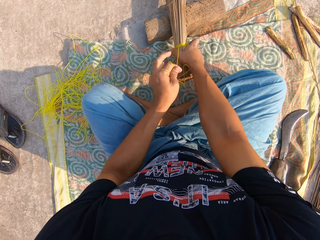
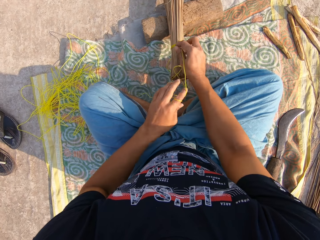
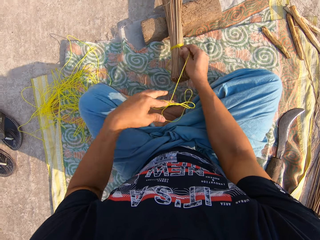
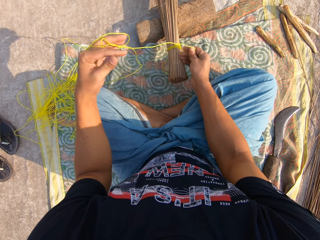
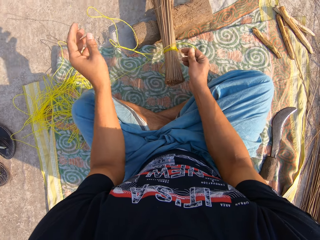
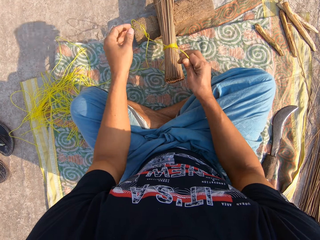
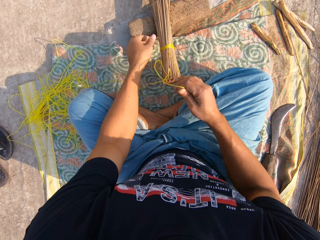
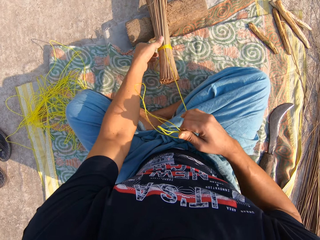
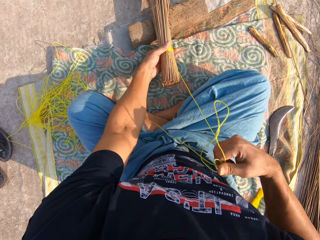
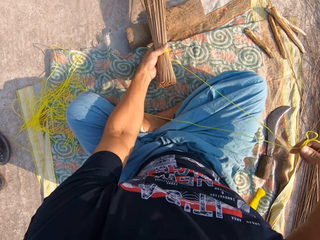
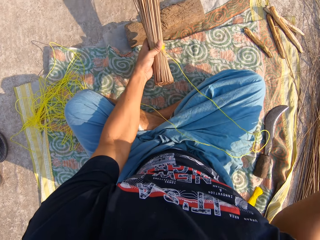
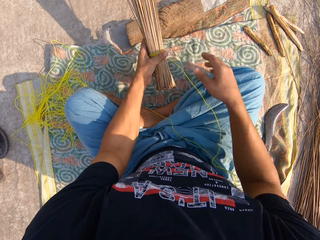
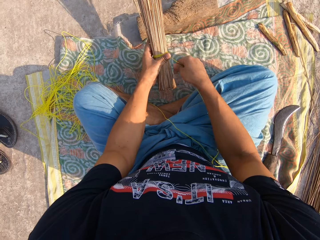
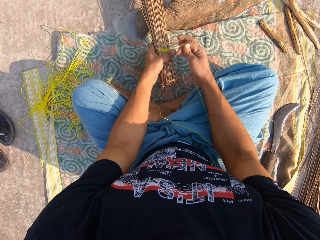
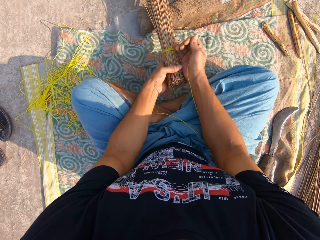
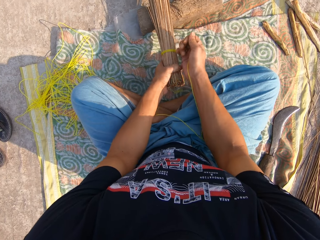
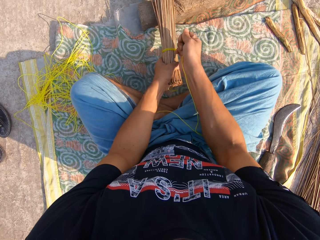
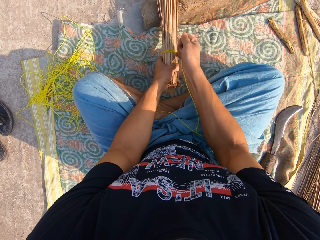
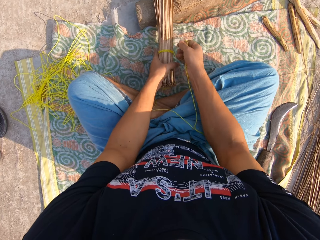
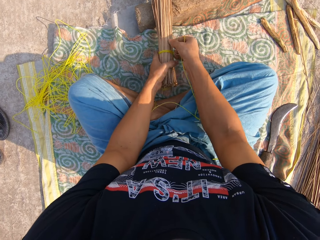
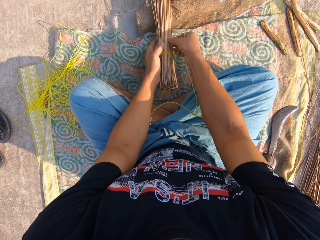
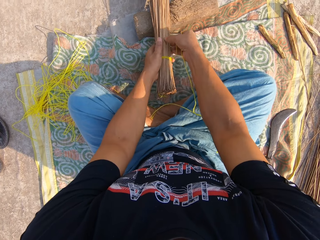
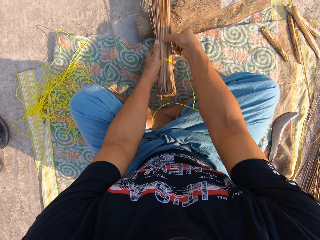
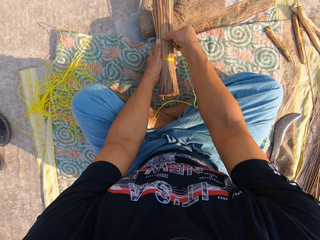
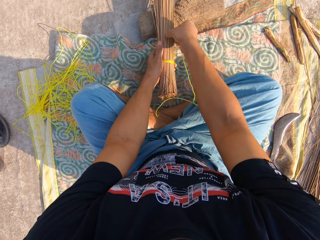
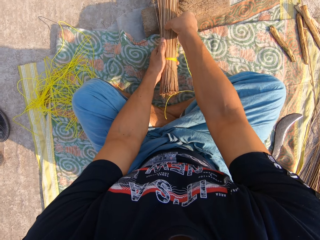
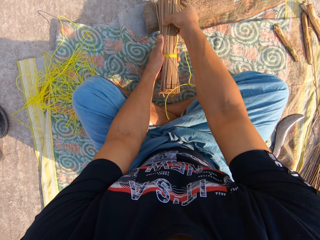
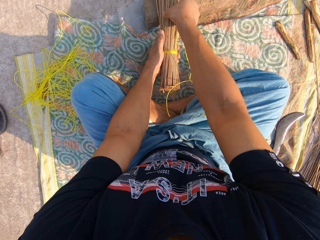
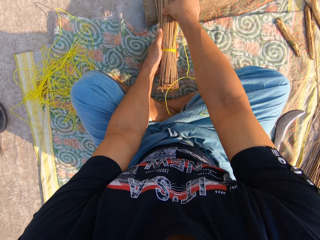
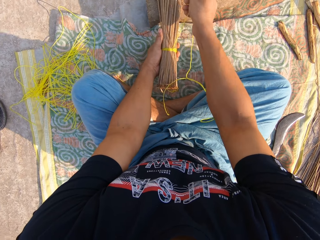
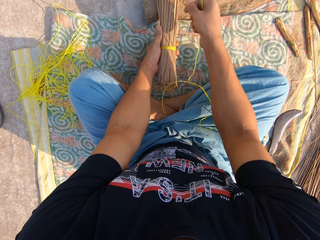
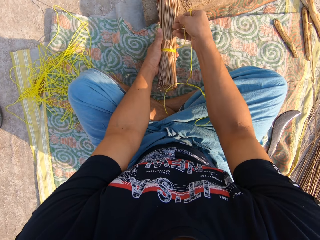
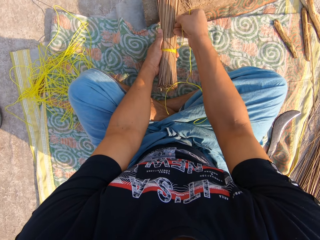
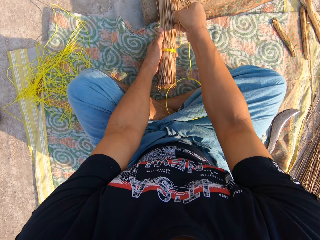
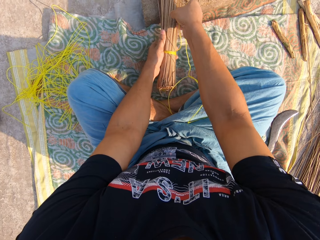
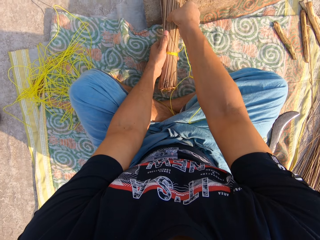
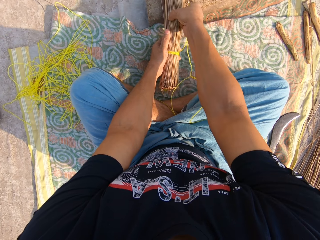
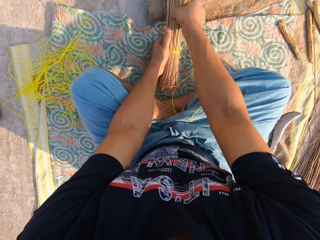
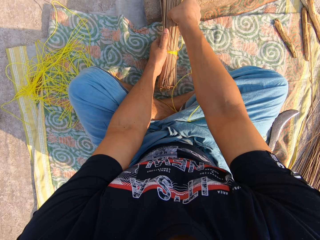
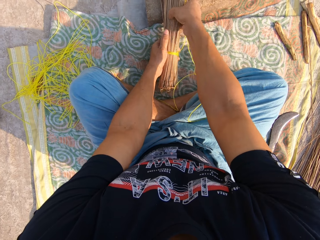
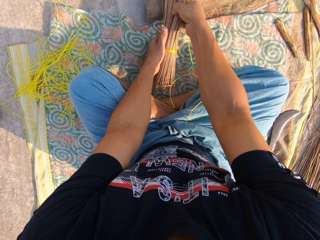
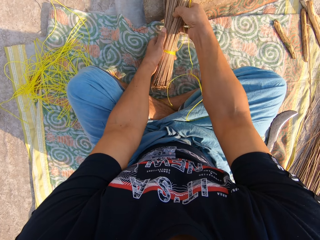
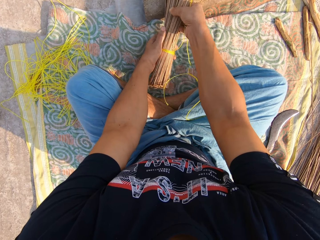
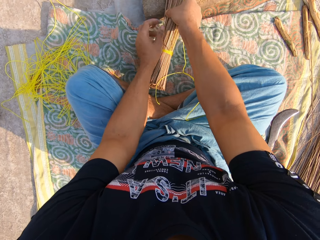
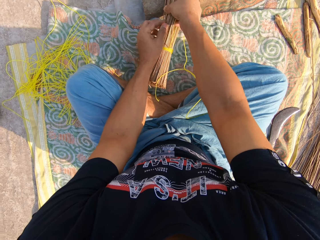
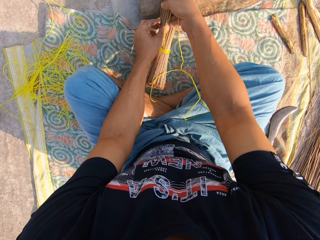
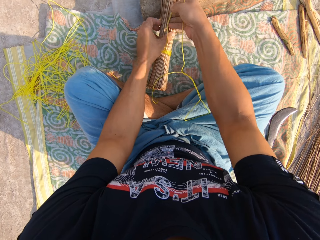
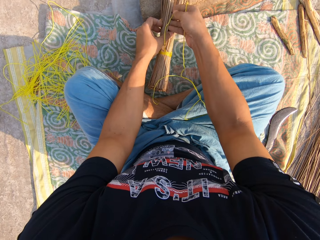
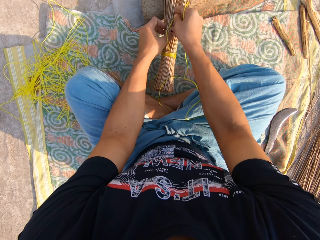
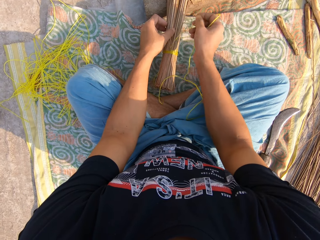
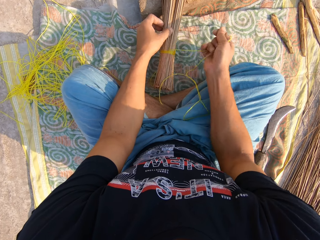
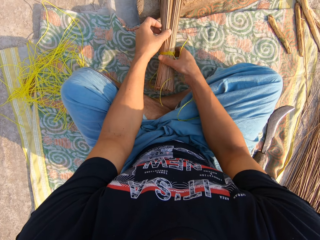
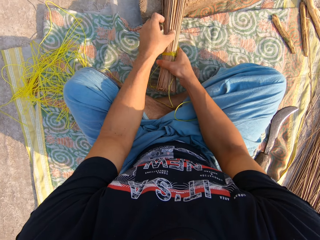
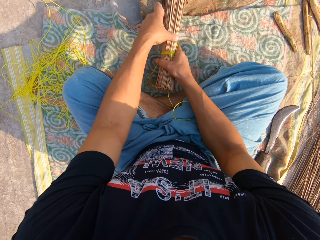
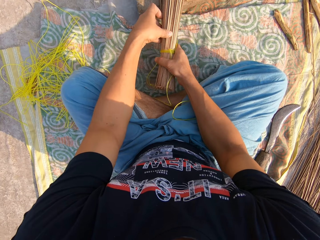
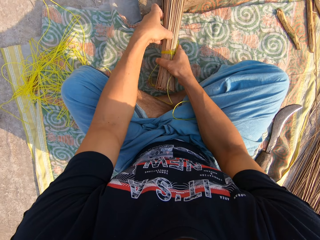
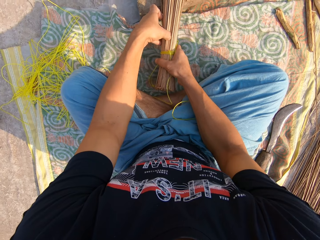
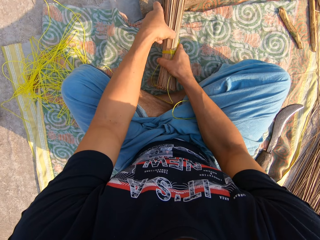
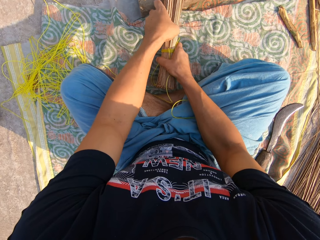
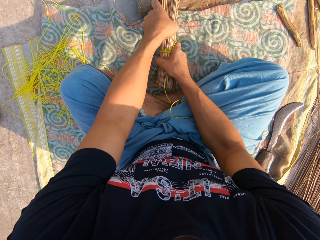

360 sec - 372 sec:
The camera wearer tightens the rope. They adjust the broom sticks.

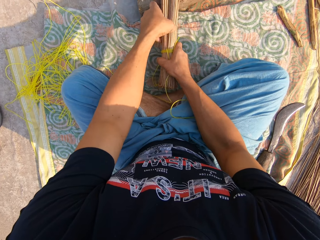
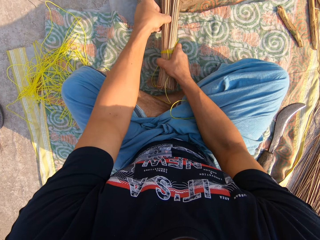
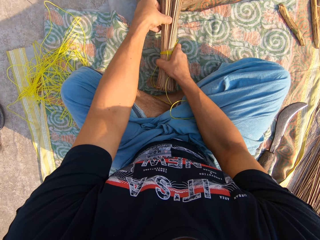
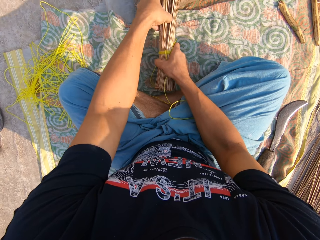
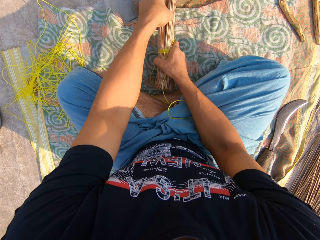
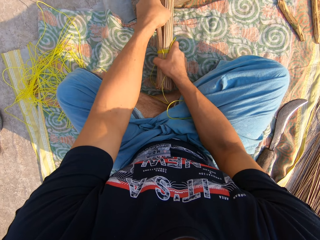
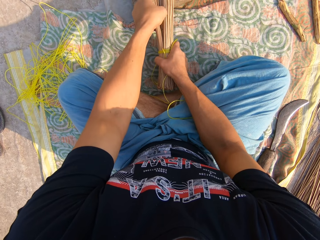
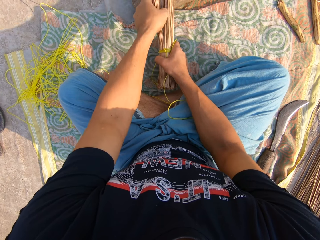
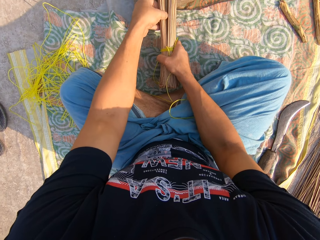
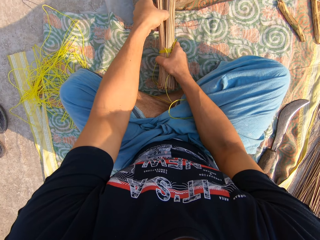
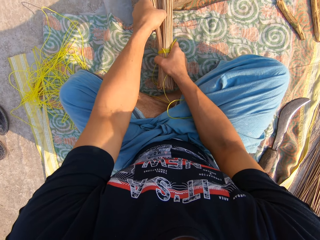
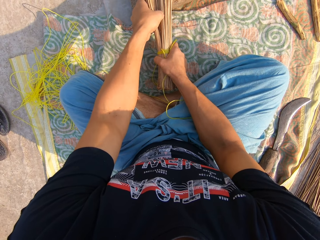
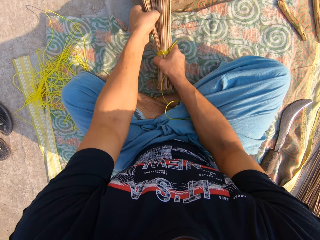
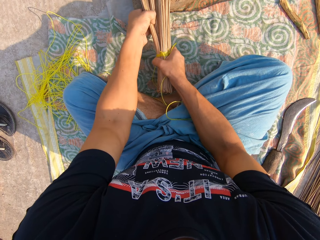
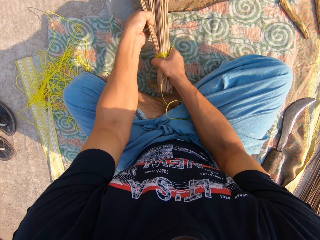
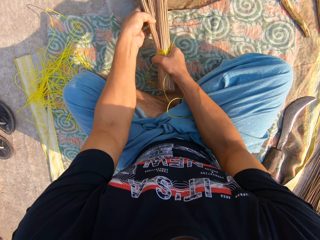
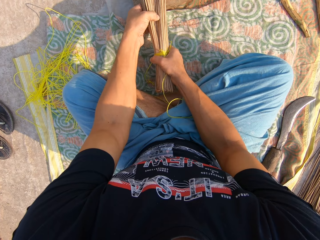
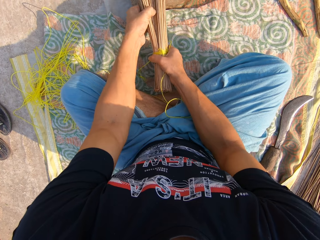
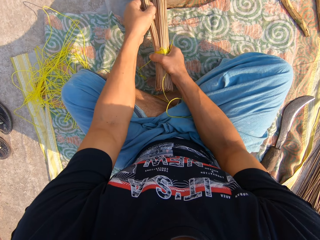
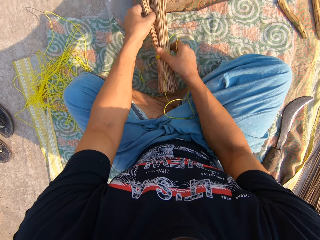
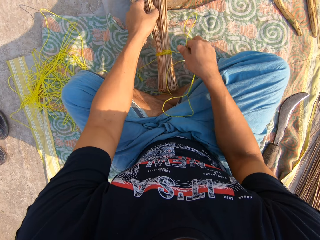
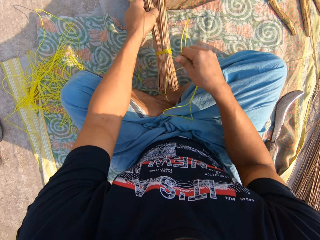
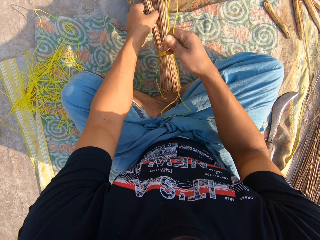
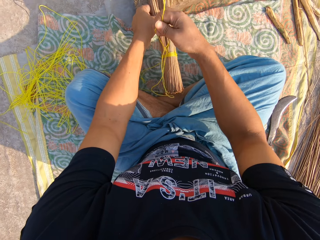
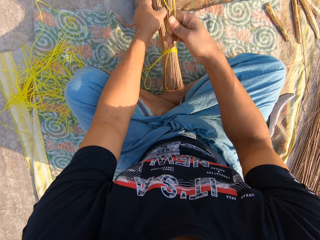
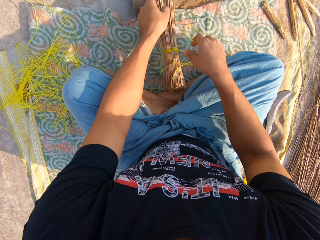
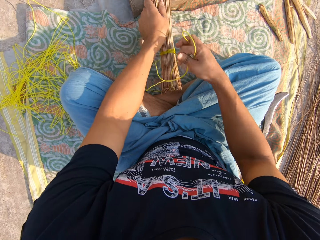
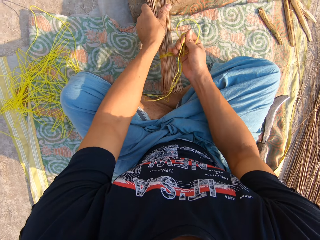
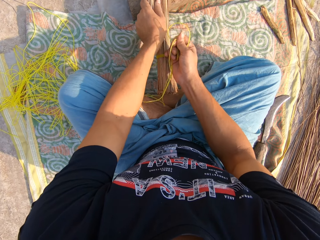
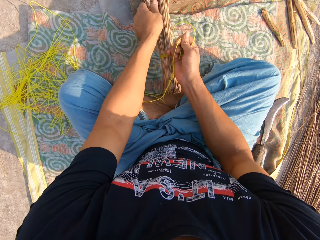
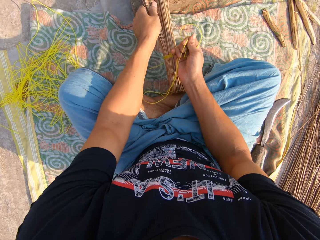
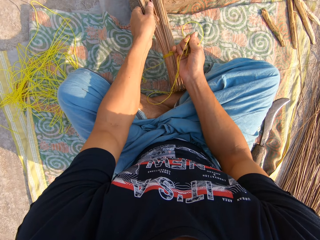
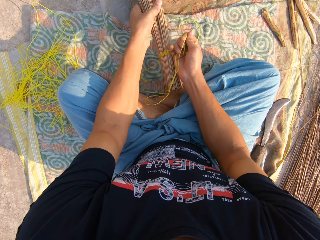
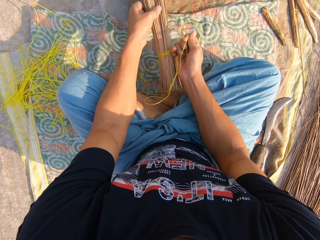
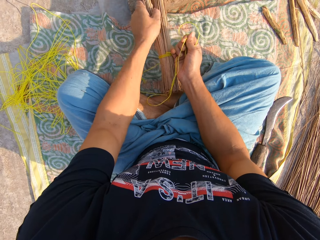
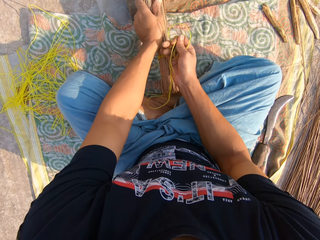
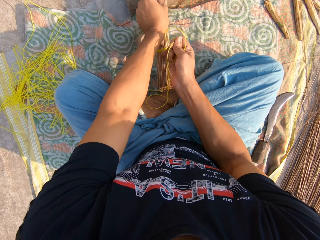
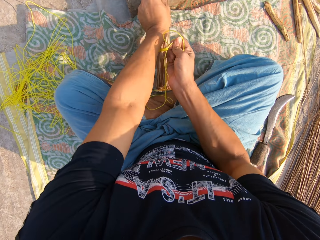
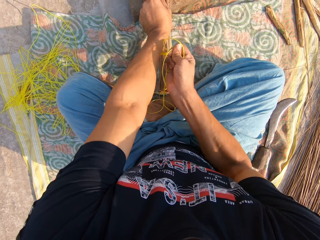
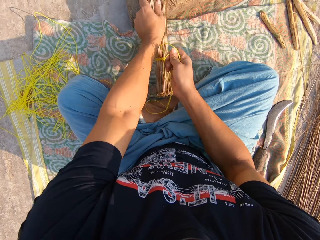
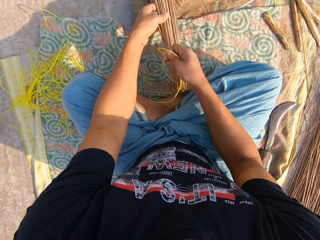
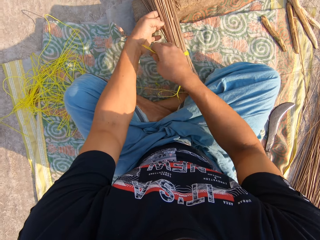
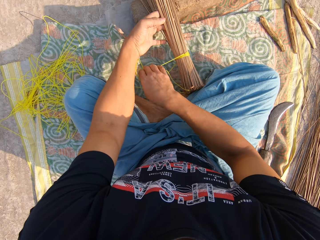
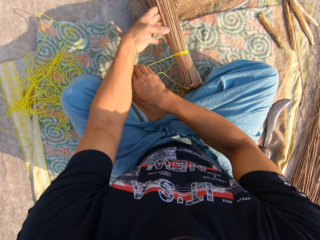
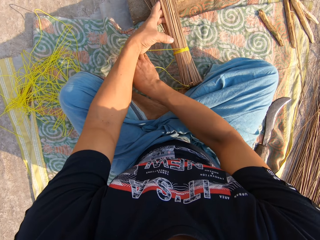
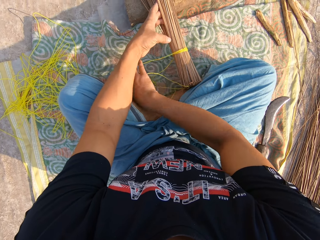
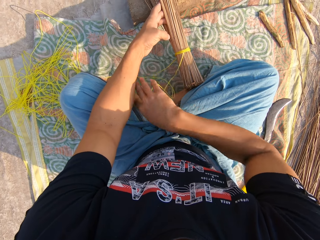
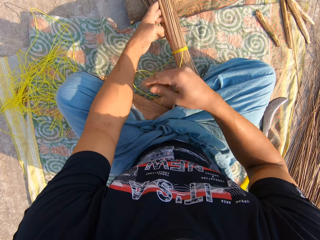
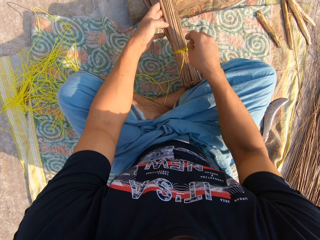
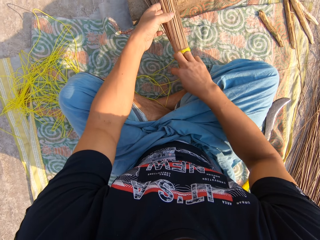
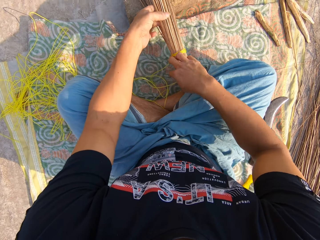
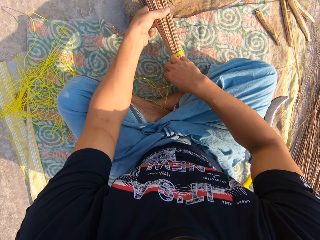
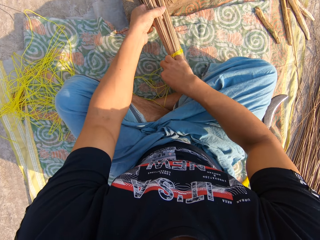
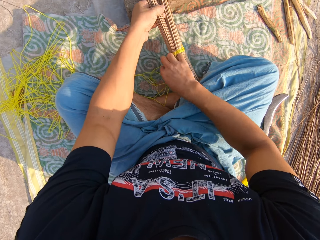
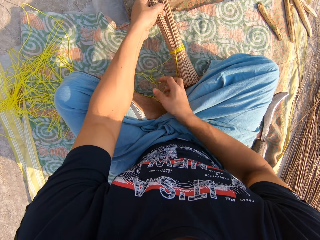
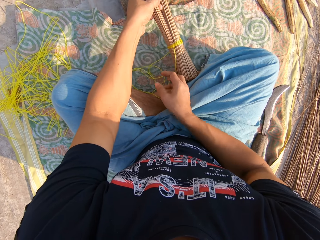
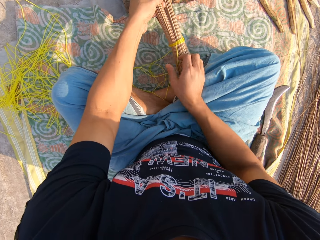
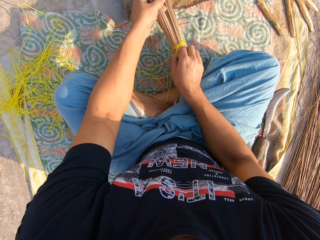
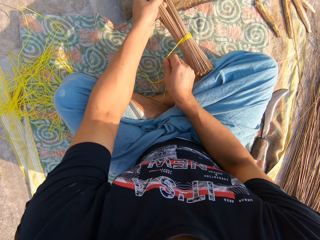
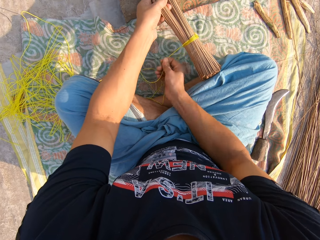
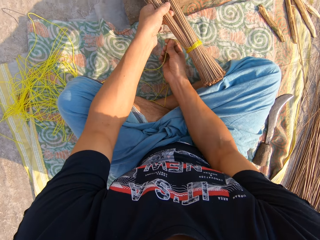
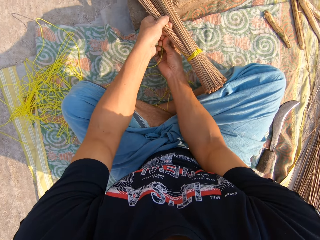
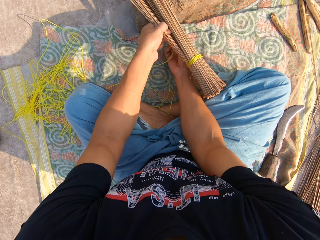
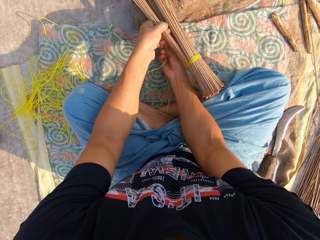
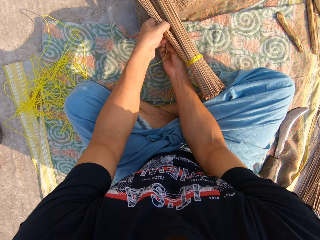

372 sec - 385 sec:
The camera wearer ties the rope around the broom sticks.
